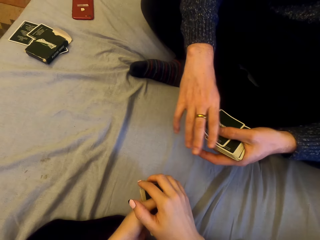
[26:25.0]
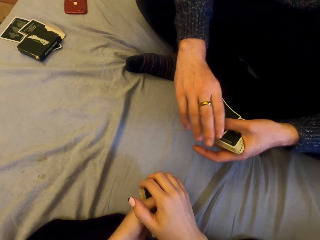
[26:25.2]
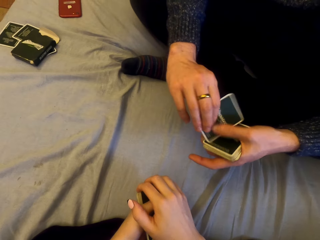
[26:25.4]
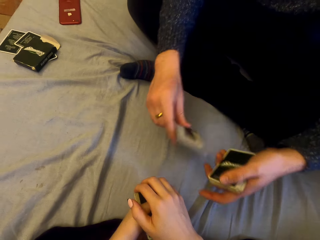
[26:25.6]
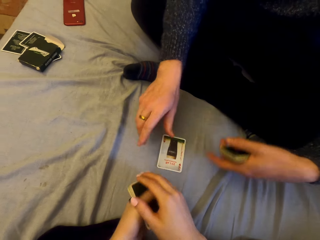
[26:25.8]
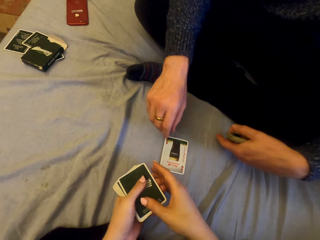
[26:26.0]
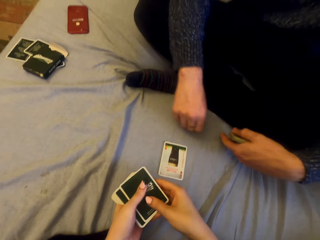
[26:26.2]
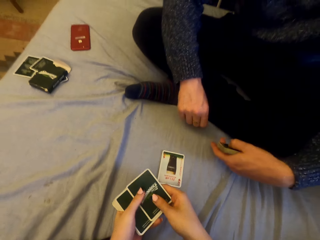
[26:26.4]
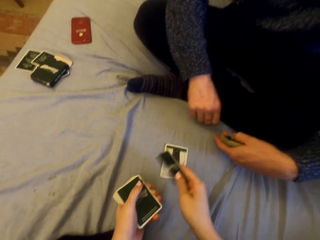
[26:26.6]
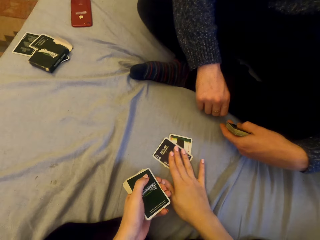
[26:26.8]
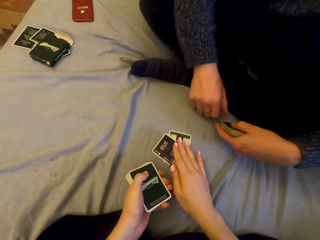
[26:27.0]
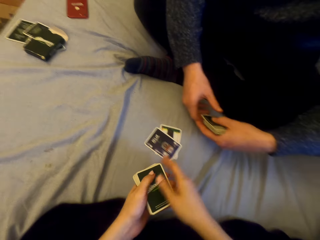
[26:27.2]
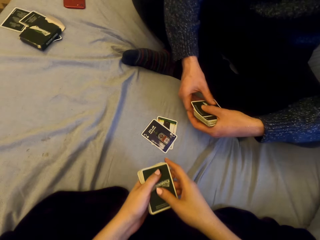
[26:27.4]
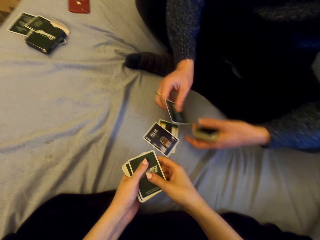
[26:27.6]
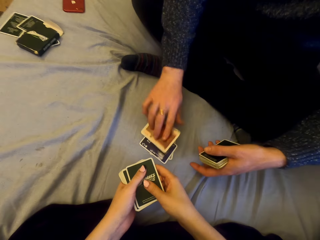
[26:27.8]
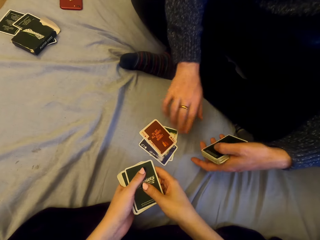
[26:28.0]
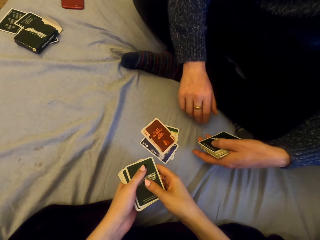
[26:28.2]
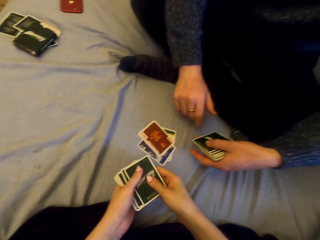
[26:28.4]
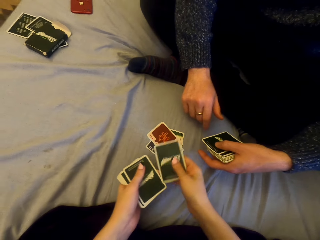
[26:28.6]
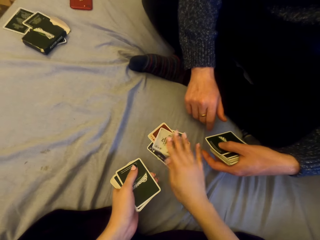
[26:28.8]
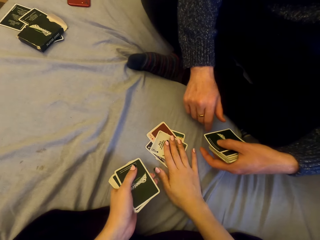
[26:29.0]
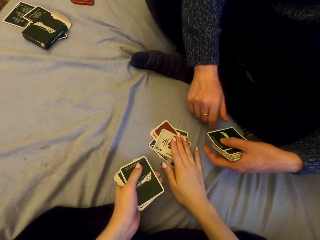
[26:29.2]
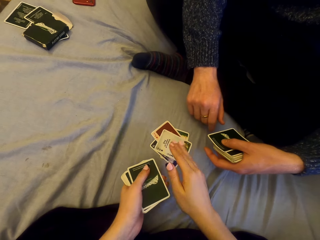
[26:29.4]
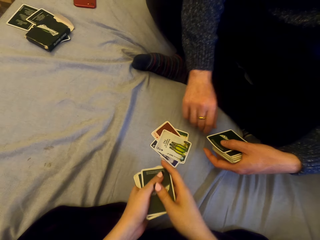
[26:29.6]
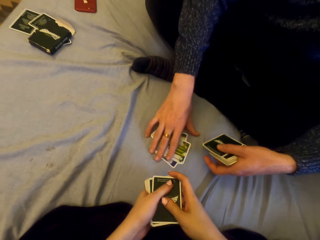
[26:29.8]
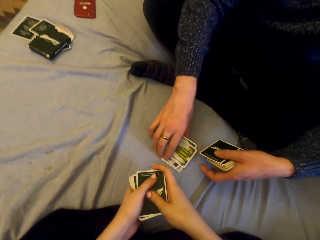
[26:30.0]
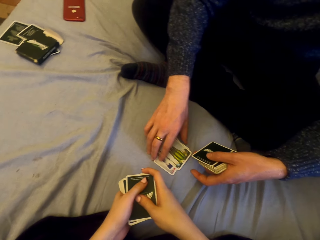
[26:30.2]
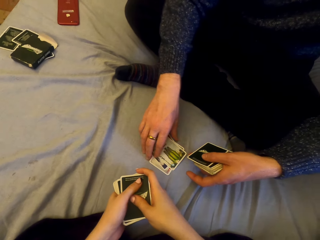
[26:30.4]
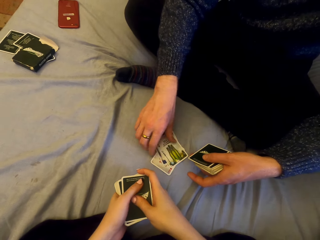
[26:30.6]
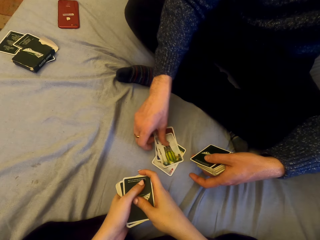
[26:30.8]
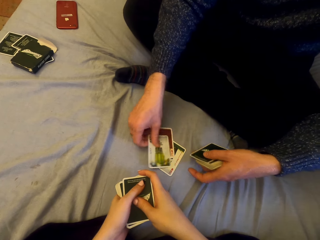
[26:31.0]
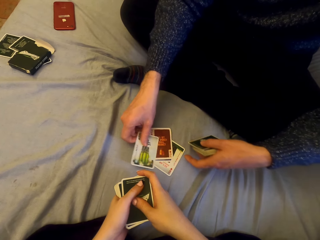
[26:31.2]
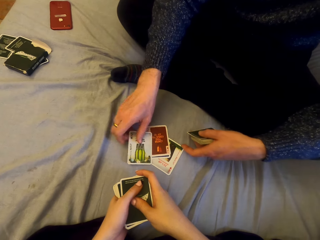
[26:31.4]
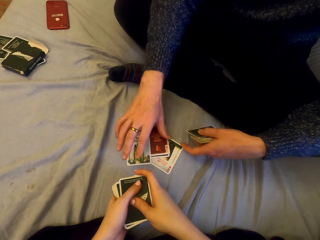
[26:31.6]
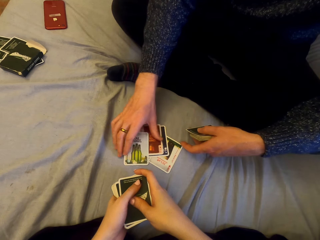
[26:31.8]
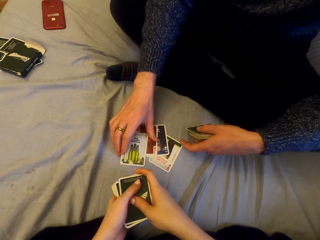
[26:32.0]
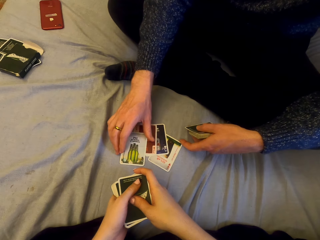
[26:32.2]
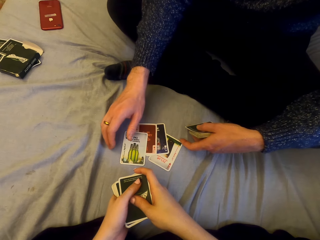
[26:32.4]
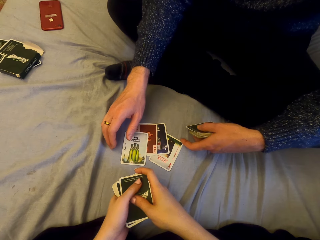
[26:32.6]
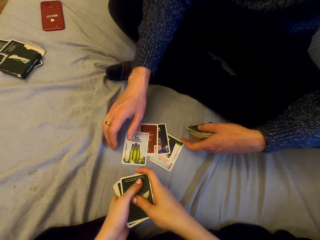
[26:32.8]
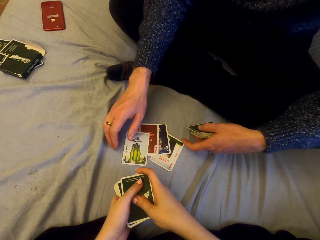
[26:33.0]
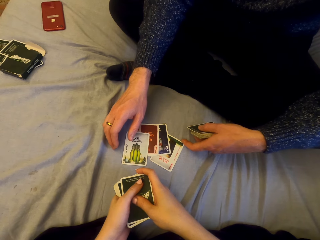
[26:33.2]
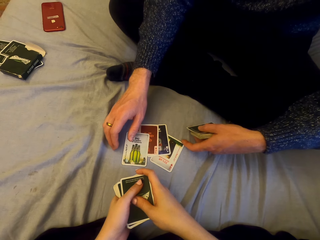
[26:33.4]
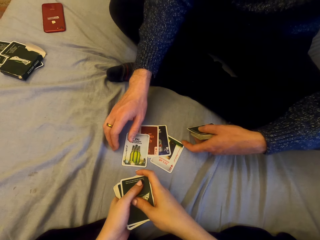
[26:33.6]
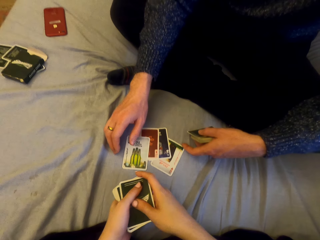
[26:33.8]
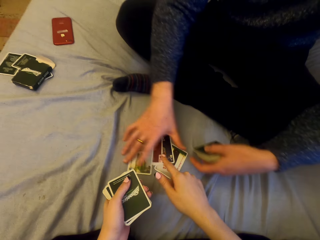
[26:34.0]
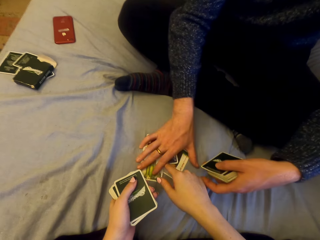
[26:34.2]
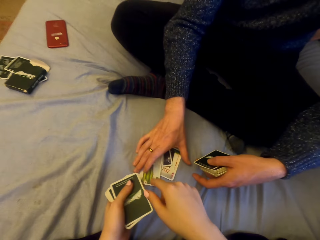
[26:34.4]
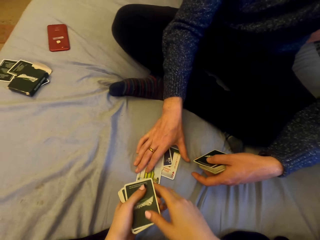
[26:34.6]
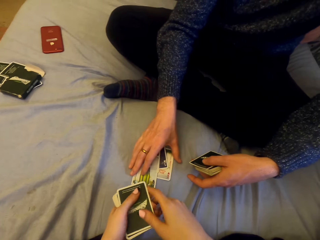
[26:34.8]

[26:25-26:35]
A man plays cards with the camera wearer. The camera wearer talks with the man. The man puts the card down. The camera wearer puts the card down. The man puts the card down. The camera wearer puts the card down. The man touches the cards.

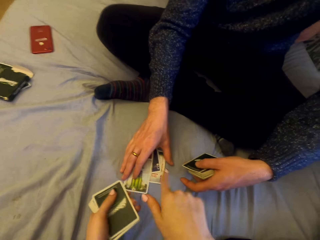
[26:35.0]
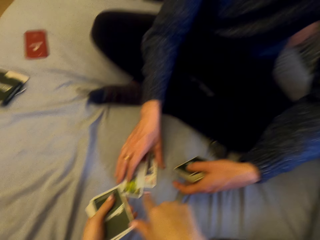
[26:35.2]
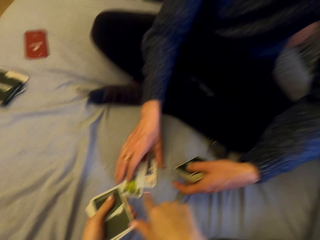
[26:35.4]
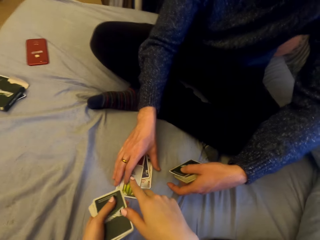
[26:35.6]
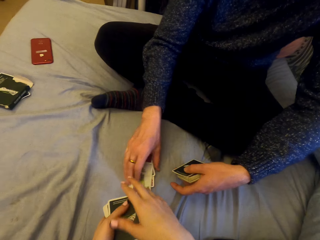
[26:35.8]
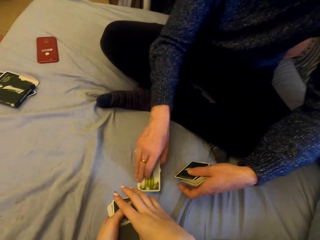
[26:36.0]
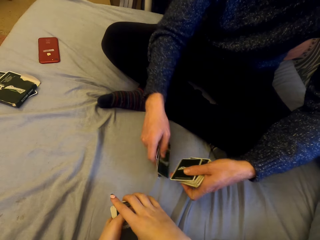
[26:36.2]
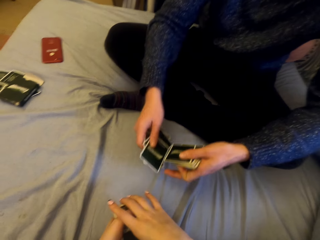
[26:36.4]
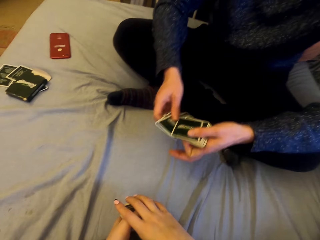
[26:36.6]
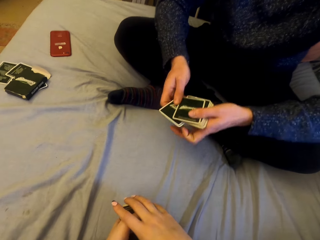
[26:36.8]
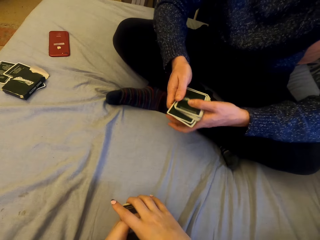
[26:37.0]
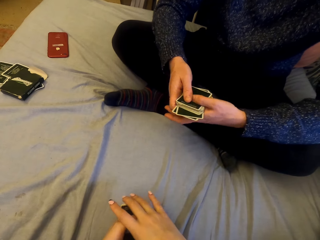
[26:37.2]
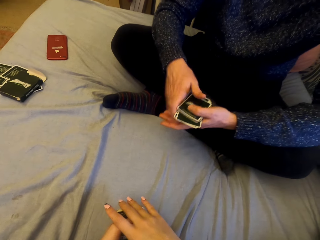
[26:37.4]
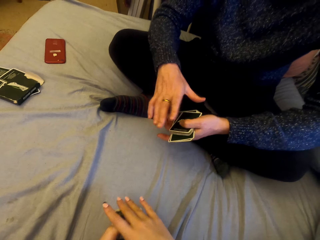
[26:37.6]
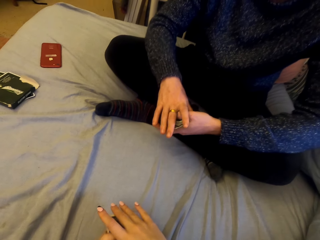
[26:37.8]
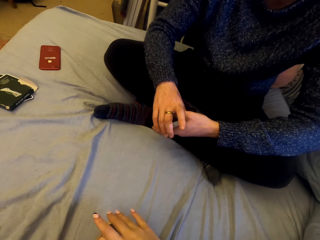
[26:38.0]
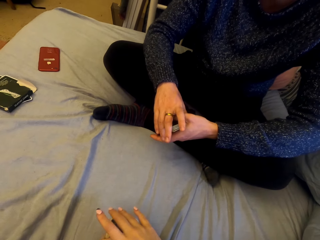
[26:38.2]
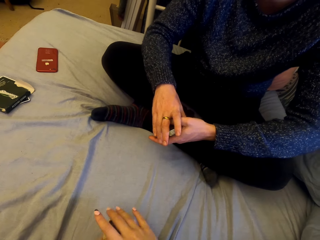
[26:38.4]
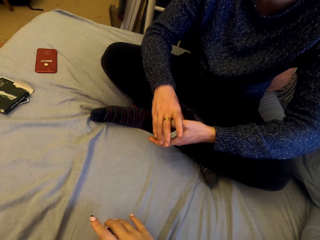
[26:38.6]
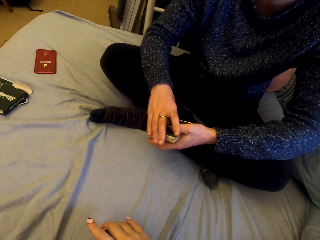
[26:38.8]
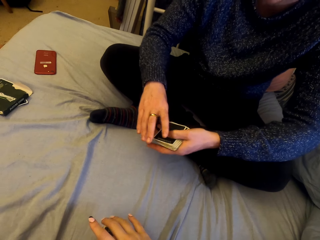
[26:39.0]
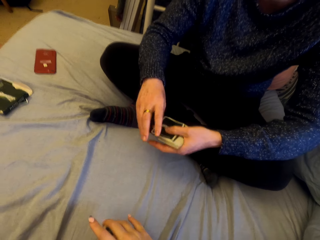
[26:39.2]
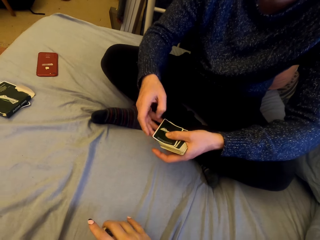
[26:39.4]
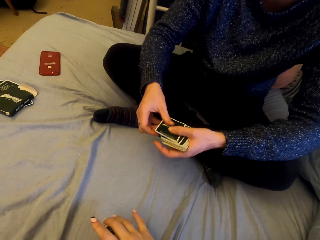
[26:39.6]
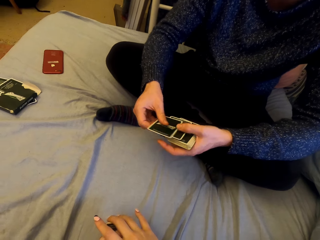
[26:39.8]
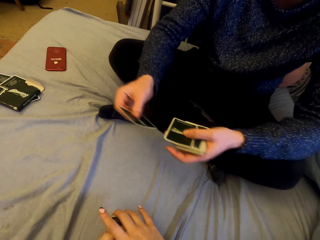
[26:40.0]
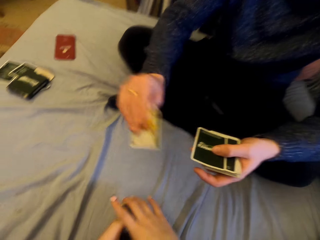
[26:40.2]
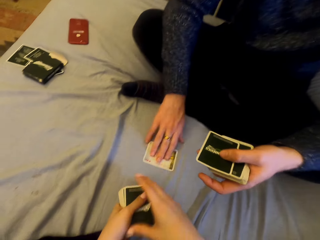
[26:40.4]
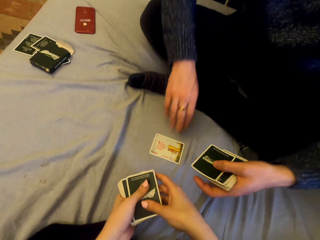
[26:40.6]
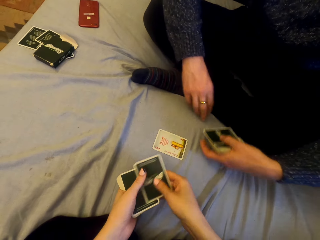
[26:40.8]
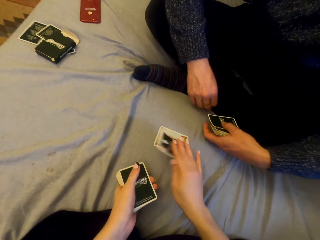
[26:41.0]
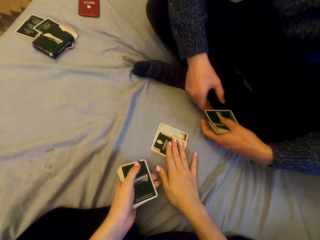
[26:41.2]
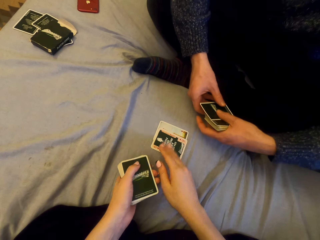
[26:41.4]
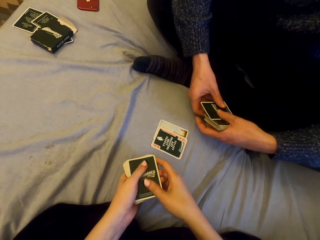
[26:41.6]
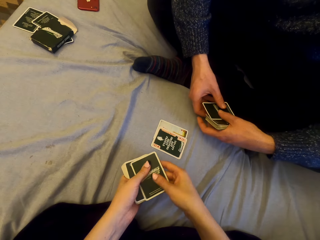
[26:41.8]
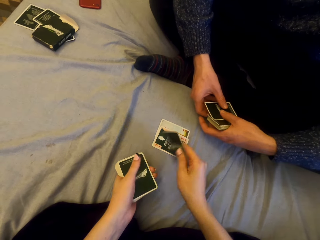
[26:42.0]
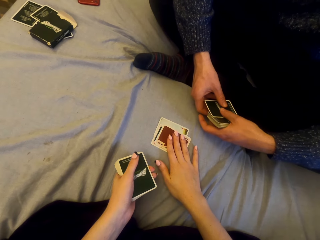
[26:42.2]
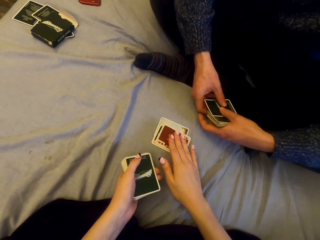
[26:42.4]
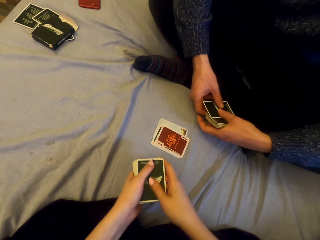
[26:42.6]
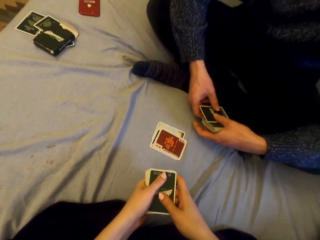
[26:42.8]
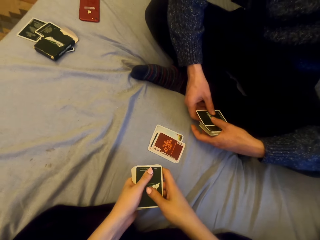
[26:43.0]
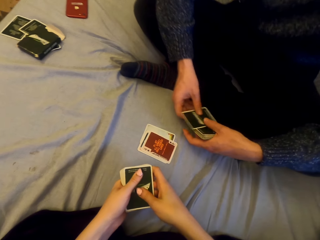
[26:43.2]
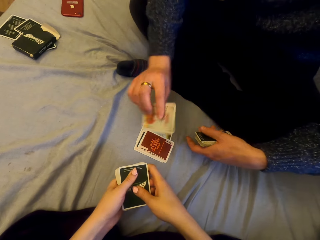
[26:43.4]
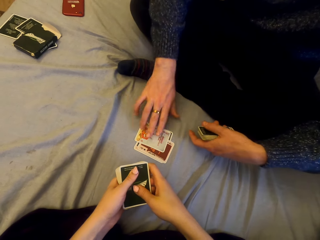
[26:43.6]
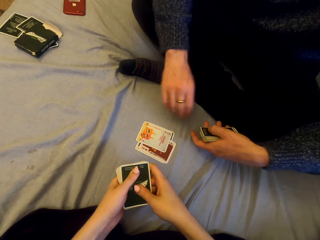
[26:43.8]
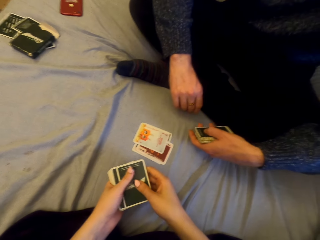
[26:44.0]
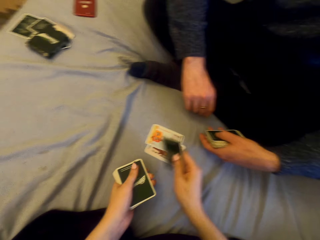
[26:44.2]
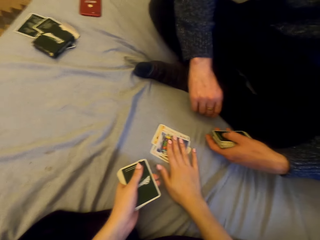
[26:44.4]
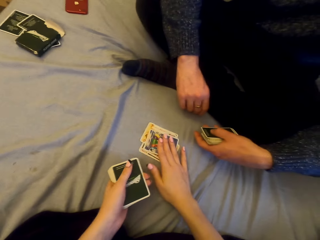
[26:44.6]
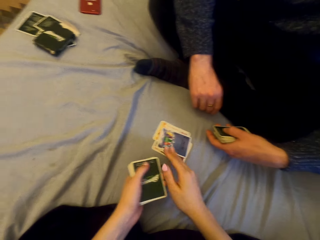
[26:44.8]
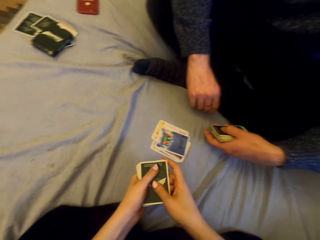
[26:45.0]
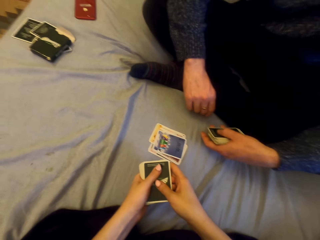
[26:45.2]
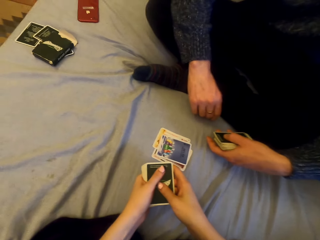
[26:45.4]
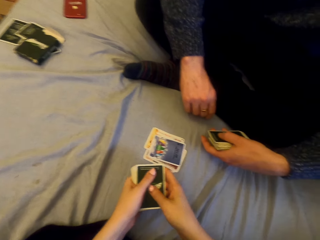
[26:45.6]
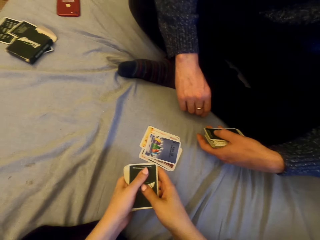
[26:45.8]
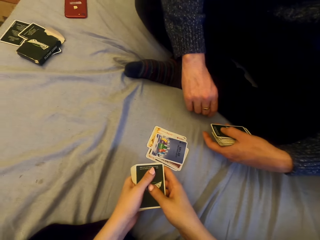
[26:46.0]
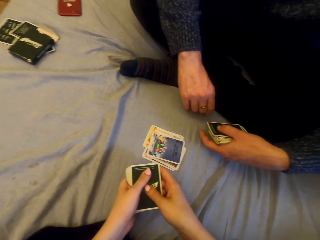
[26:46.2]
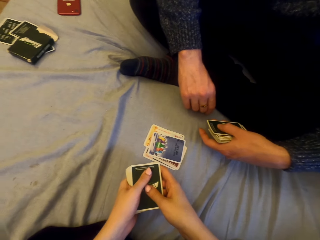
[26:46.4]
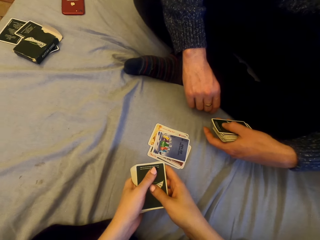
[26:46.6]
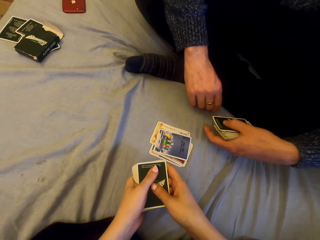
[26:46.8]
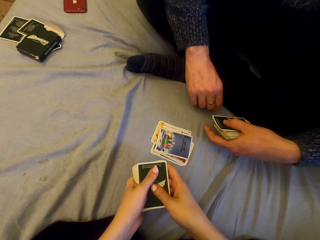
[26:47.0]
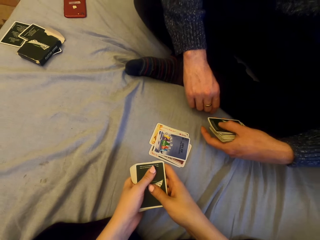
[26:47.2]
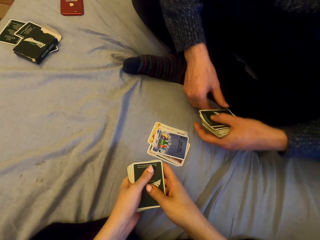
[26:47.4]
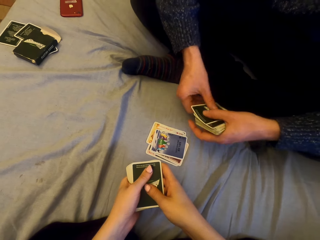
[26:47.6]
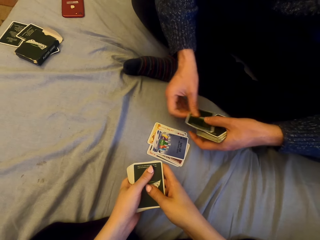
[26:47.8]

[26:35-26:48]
The camera wearer picks the cards. A man picks the cards. The man plays cards with the camera wearer and puts the card down. The camera wearer puts the card down. They put the card down again. The man puts the card down. The camera wearer talks. The man puts the card down.
